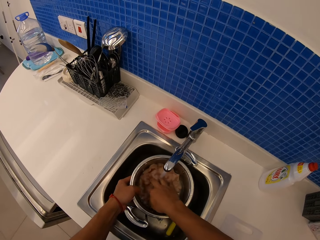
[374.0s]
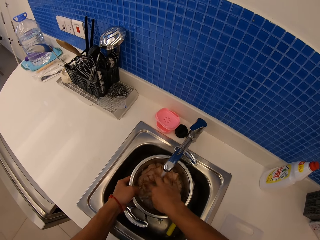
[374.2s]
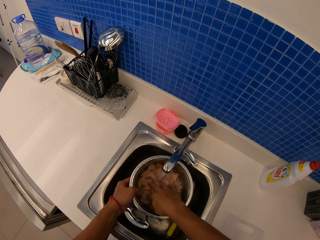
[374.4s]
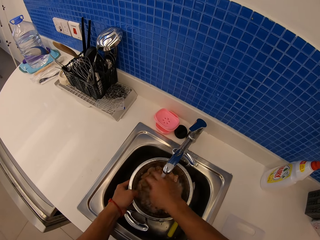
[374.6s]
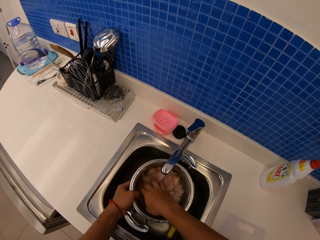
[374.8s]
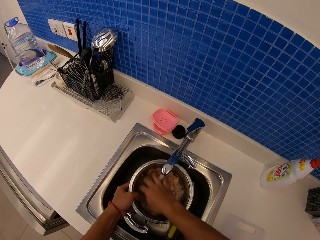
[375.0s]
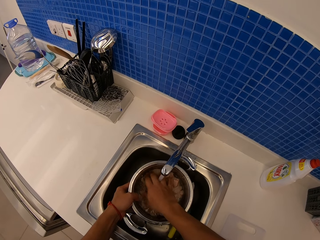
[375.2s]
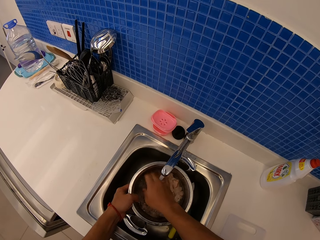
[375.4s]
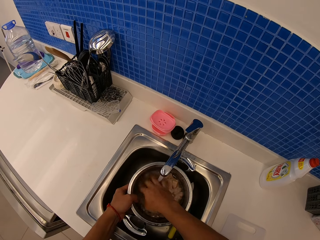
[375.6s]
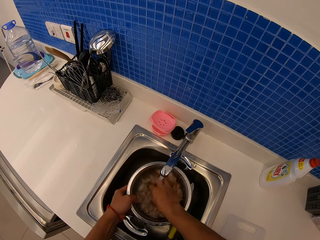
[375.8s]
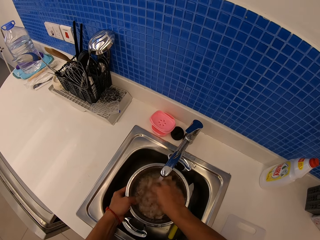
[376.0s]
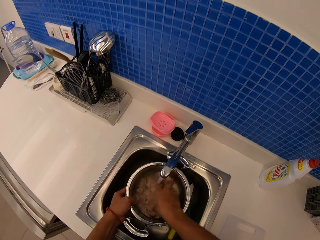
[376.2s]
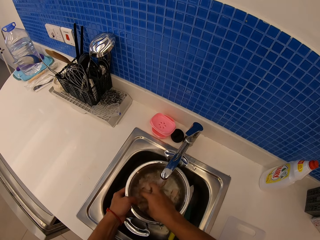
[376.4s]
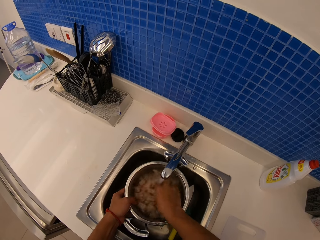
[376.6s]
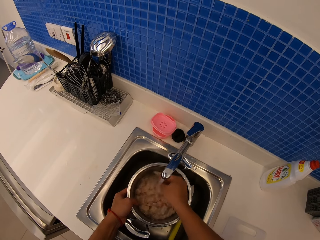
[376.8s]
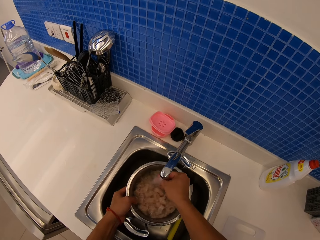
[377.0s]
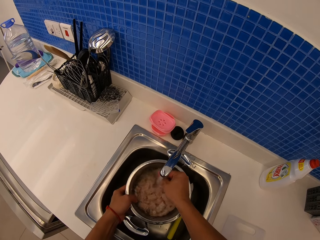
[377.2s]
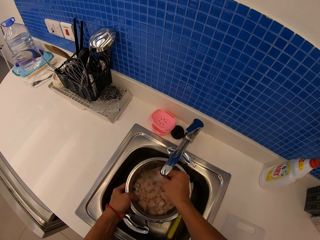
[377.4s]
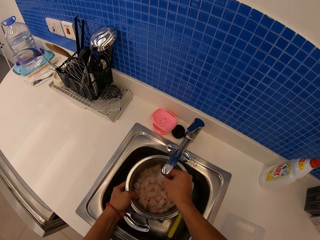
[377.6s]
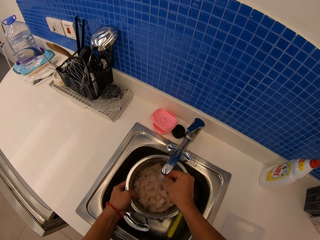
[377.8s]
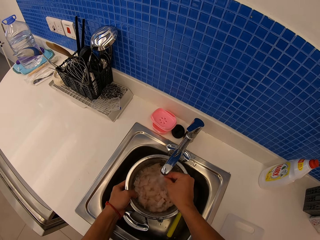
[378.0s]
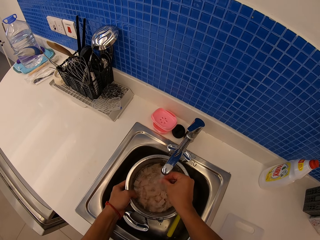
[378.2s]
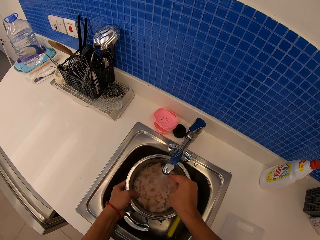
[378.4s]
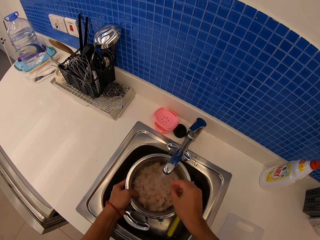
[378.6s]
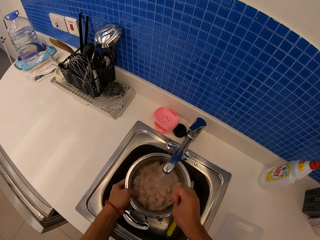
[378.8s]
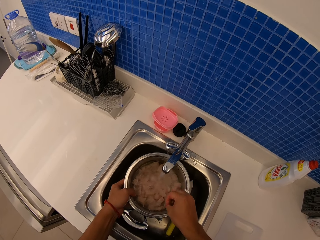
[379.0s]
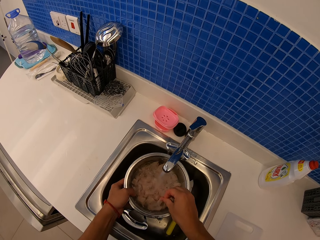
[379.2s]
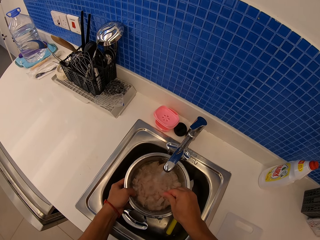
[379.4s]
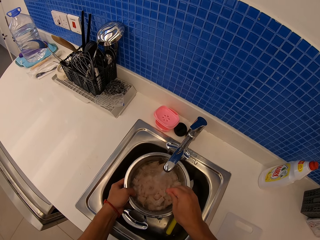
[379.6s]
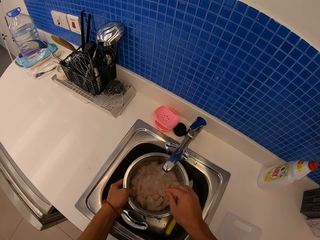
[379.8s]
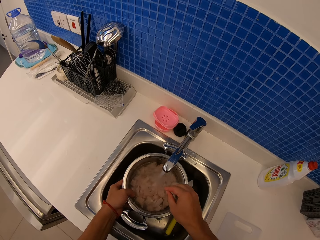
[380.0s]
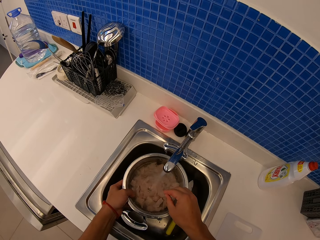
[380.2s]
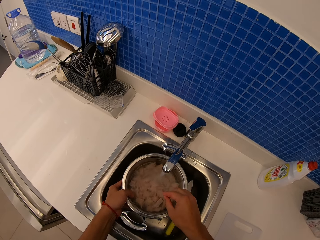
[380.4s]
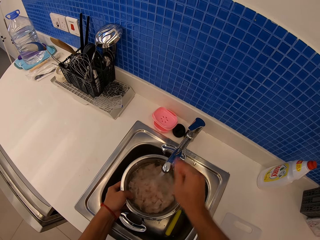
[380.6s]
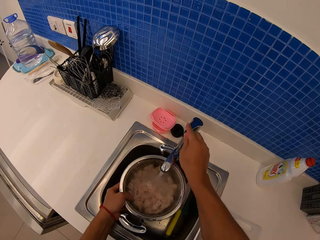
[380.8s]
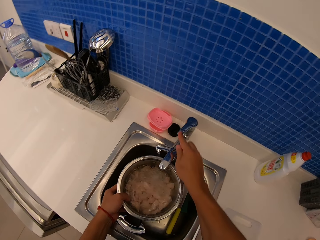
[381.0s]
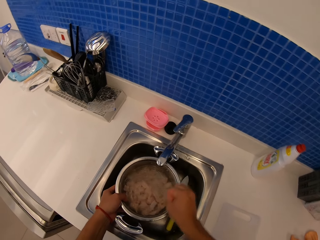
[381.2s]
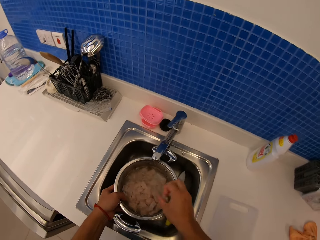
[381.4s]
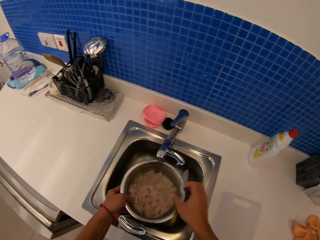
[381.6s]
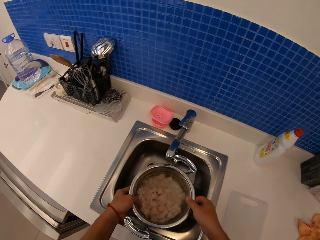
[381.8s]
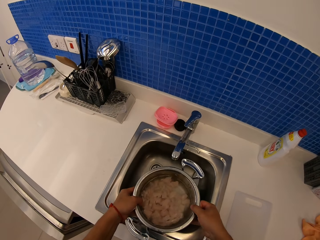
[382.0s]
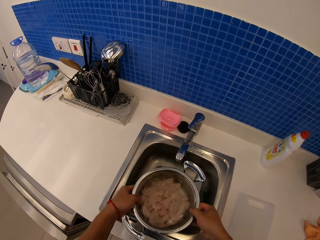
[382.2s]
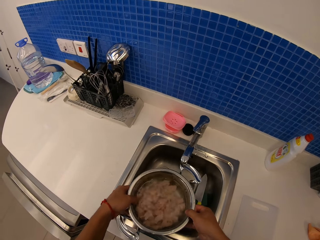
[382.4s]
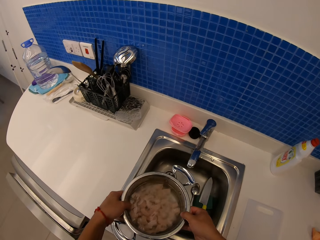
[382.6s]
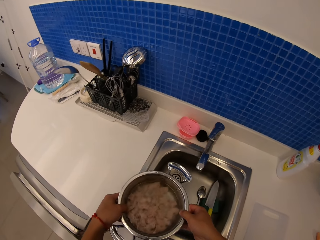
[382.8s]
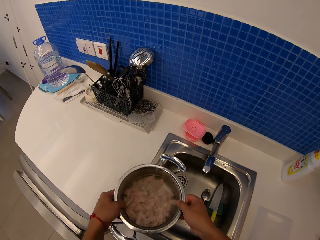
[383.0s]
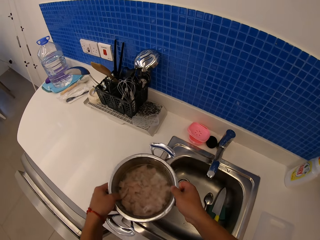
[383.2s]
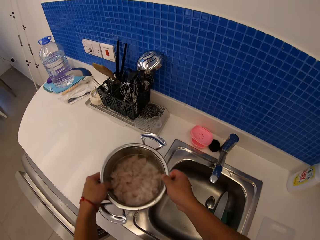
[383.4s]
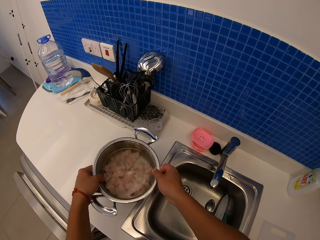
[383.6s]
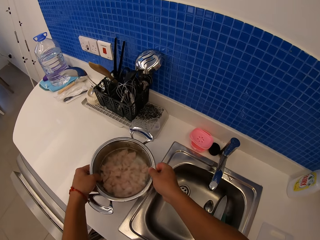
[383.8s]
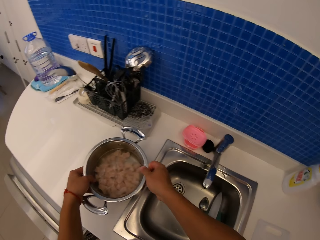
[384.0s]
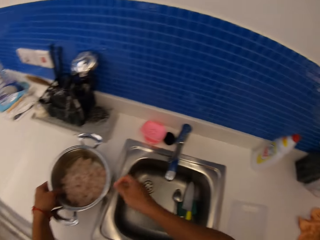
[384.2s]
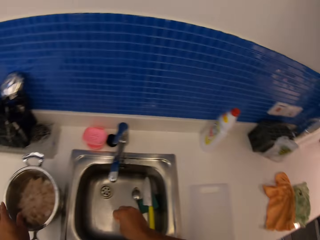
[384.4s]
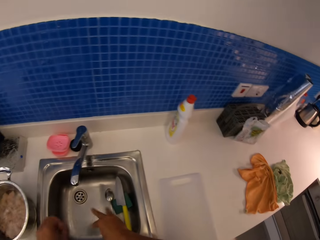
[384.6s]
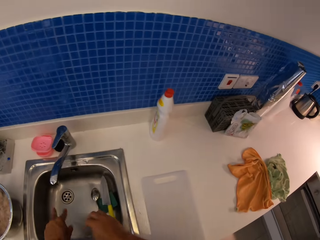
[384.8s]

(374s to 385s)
The camera wearer washes the meat. They close the tap. They remove the sufuria with cleaned meat from the sink. They put a cooking pan on the countertop.

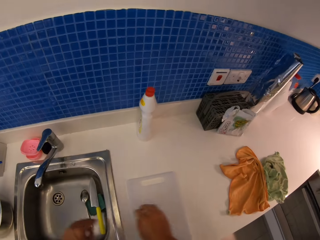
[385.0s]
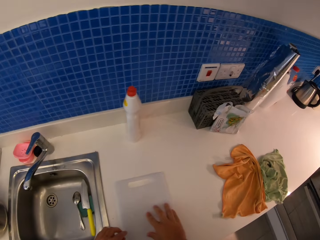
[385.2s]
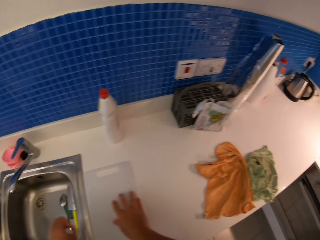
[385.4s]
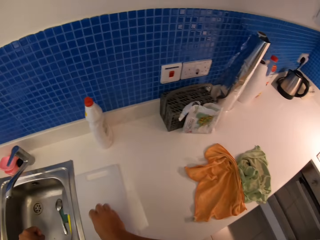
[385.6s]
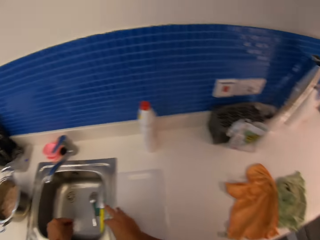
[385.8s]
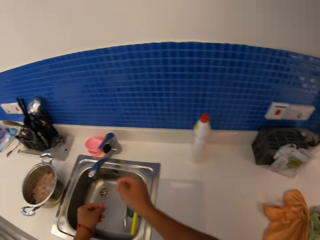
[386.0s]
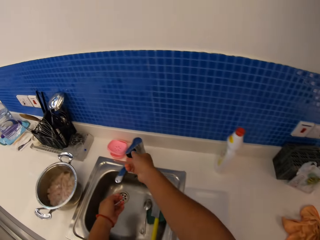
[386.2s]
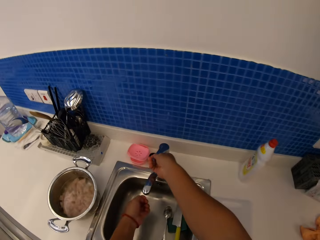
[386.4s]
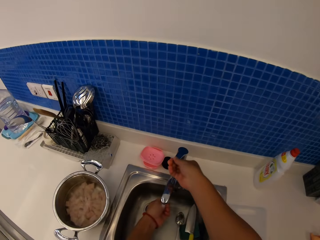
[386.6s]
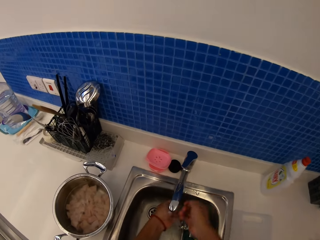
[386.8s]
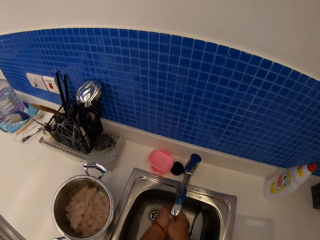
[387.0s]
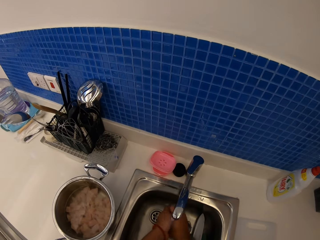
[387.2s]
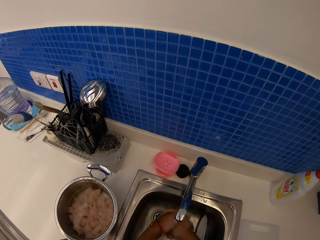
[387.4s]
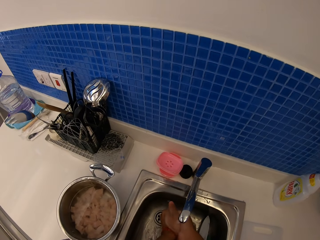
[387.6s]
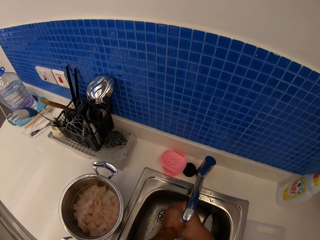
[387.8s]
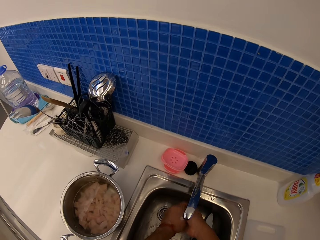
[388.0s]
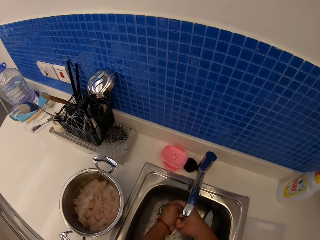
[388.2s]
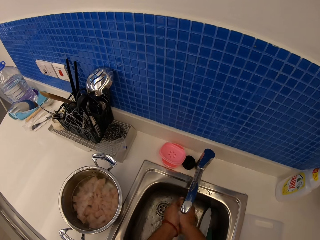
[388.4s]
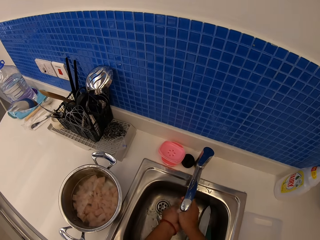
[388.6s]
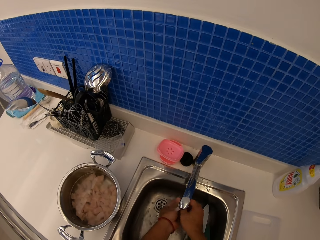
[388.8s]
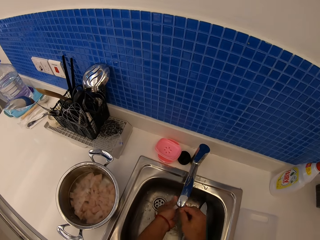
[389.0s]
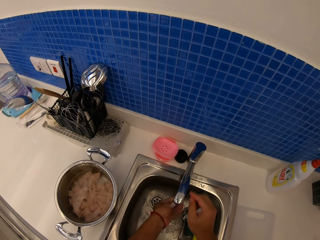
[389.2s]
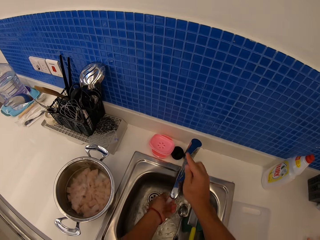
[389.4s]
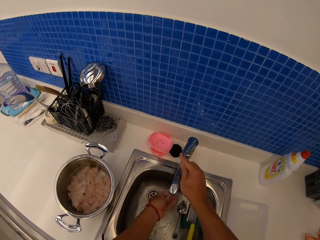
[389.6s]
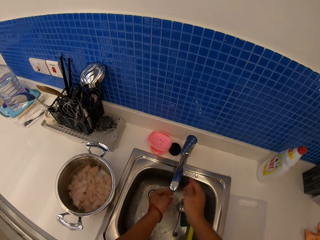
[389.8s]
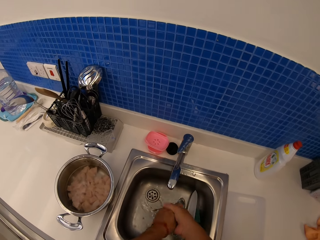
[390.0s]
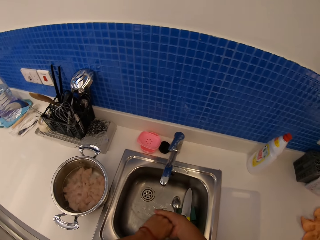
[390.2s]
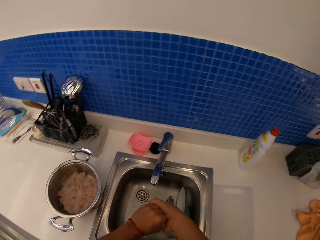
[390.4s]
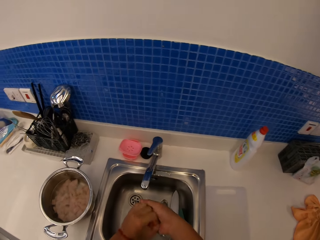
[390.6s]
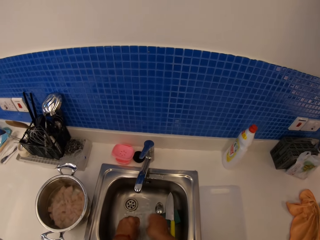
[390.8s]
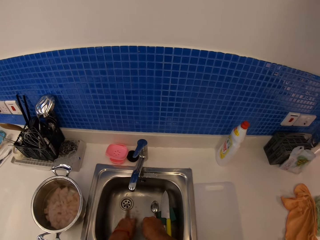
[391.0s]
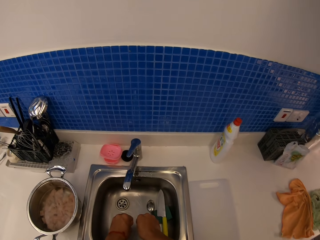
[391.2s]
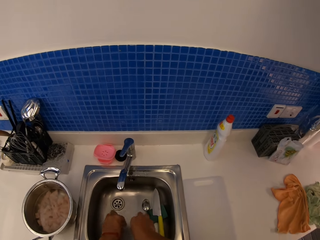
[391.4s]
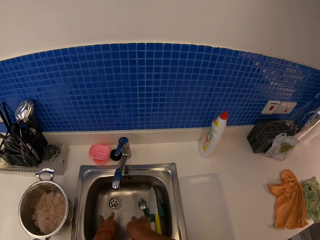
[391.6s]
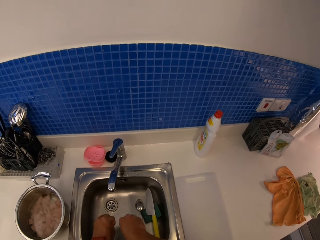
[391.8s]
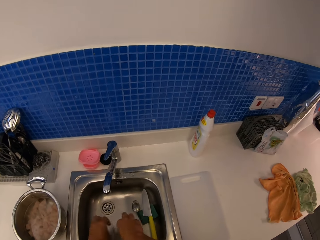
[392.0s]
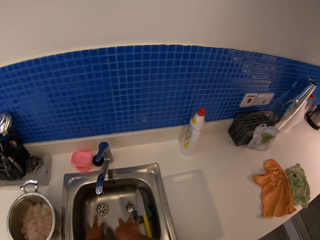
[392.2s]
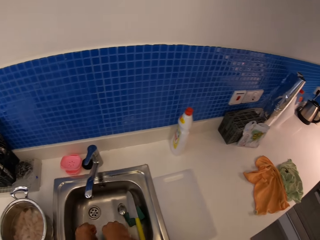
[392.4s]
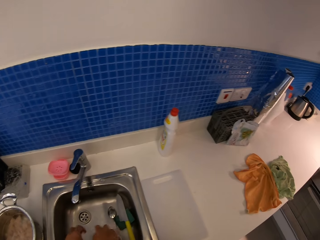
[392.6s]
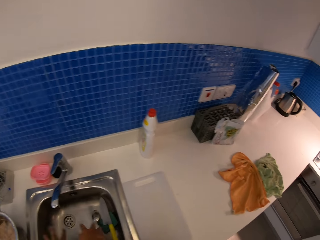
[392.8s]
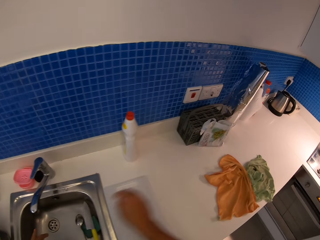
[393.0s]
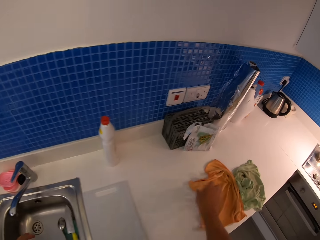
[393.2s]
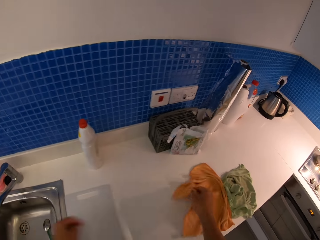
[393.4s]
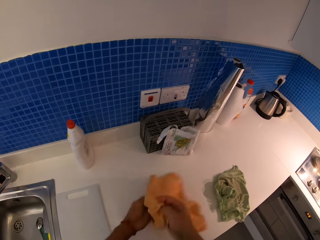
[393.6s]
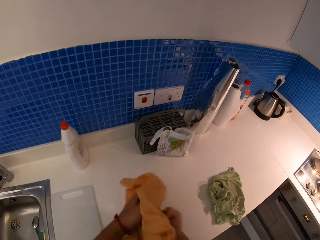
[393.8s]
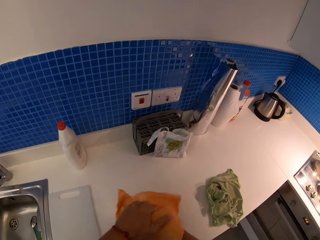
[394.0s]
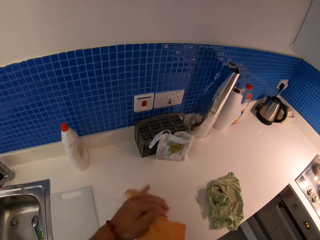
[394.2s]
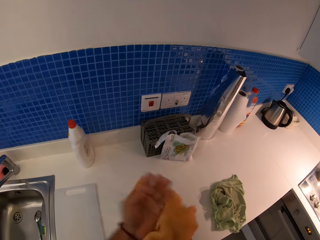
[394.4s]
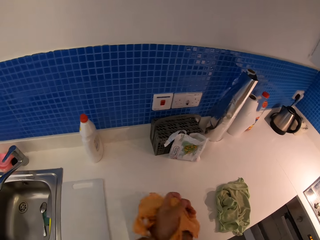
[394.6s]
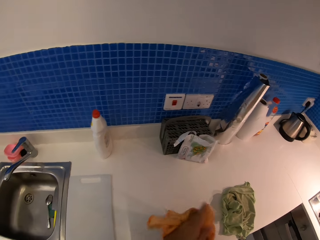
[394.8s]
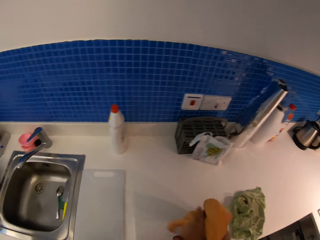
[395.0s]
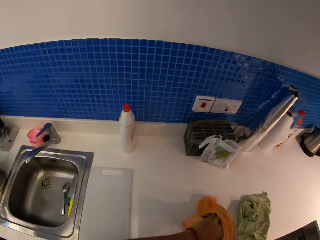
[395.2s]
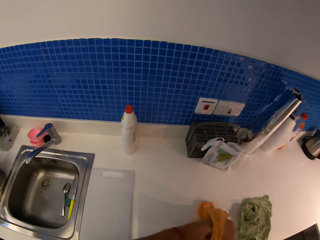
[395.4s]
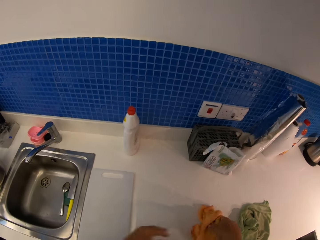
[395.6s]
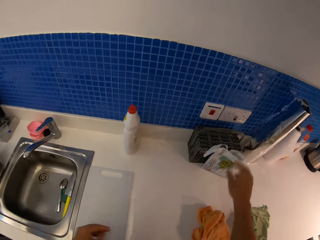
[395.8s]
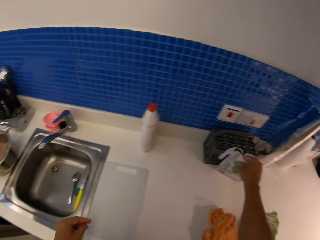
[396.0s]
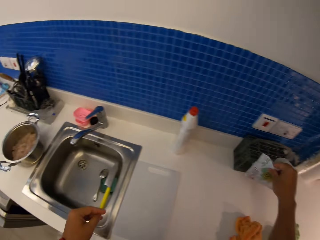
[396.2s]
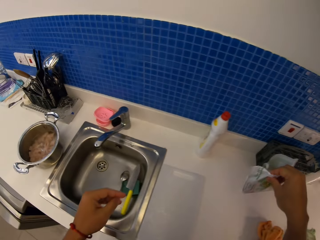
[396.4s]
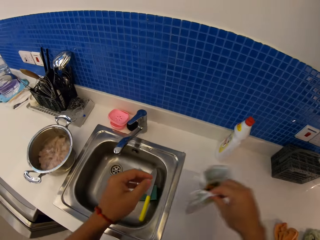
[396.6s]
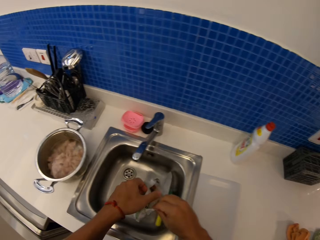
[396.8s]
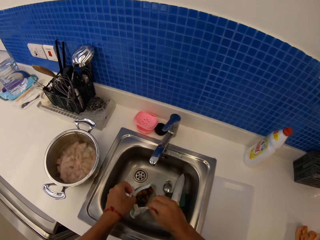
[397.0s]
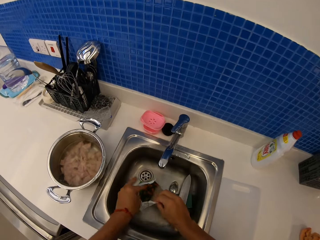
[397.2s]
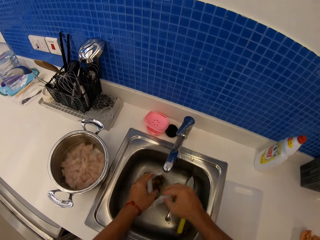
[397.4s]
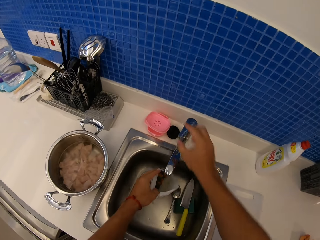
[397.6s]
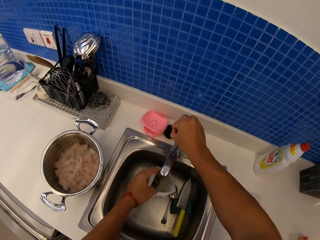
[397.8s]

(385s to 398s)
The camera wearer moves the chopping board. They open the tap. They wash hands. They close the tap. They shake hands in the sink. They pick up a kitchen towel. They pick up food from the table.
